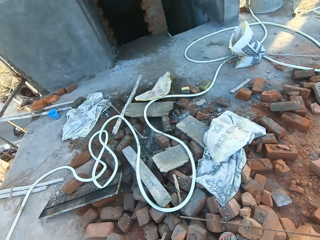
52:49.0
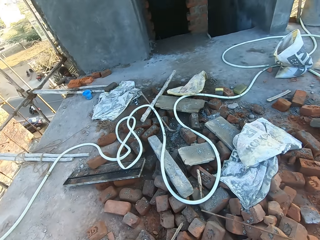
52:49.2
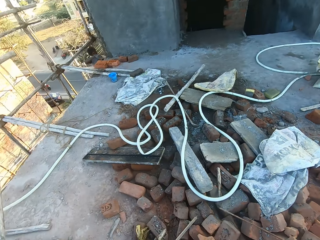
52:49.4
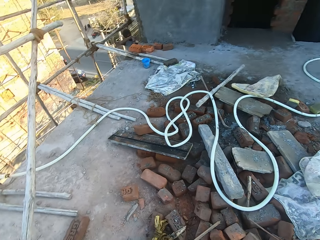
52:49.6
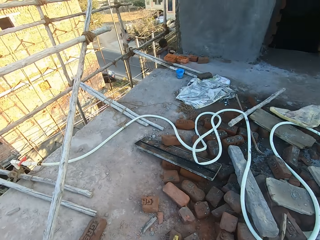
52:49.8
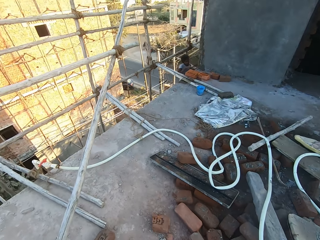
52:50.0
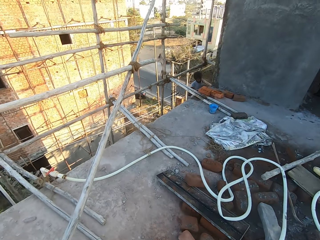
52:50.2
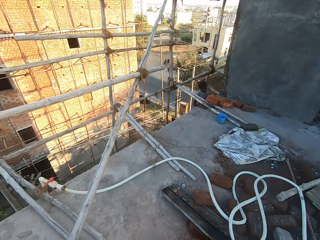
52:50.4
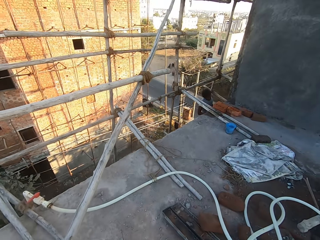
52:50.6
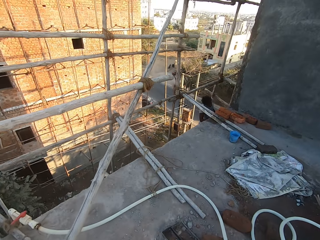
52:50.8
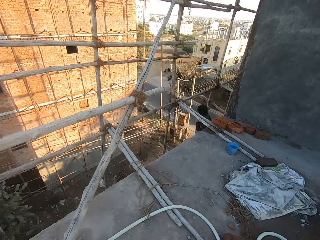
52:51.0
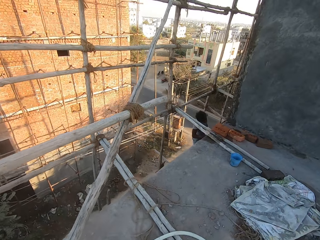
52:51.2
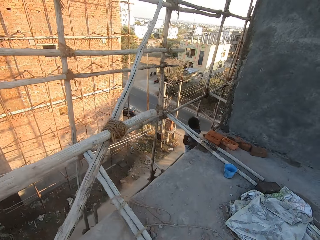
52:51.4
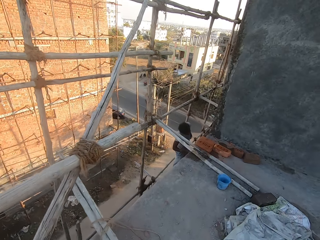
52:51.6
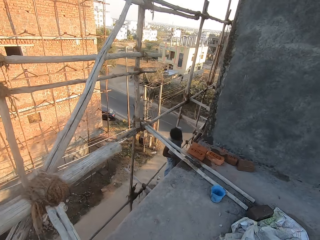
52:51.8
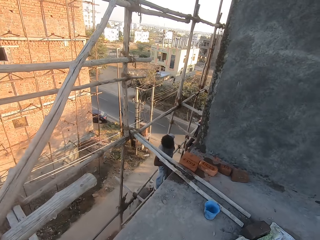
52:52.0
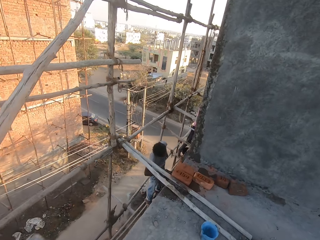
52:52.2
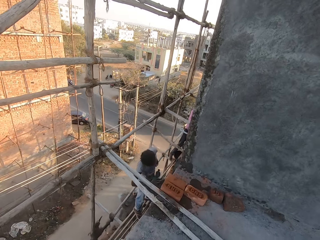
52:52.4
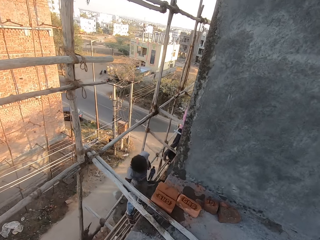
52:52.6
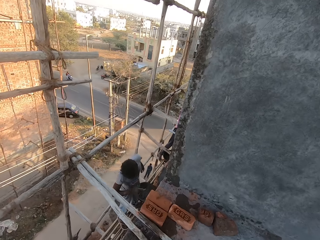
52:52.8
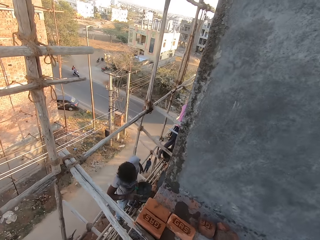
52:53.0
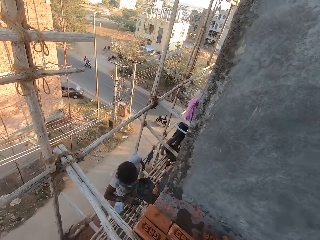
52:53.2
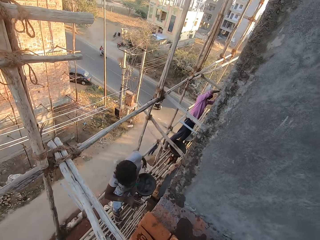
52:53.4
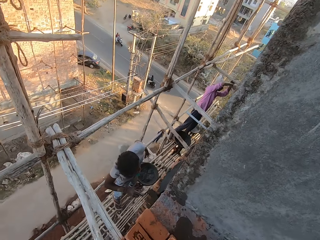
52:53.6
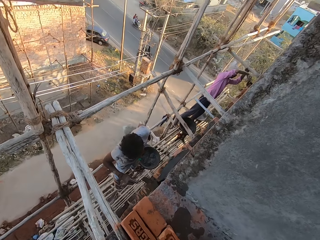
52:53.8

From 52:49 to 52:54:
The camera wearer picks up the bricks. They walk towards the bundle of bamboo on the floor. The man spreads cement paste on the brick with the hand trowel in his right hand.
